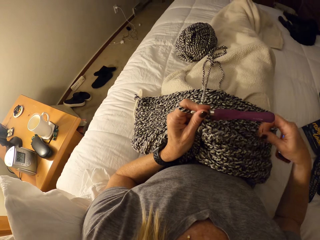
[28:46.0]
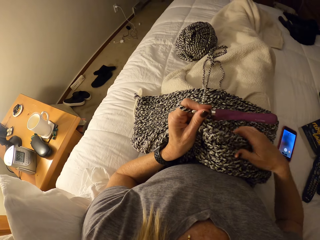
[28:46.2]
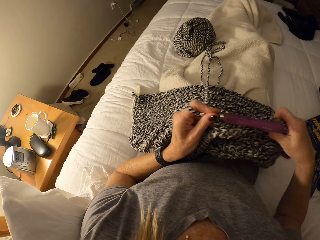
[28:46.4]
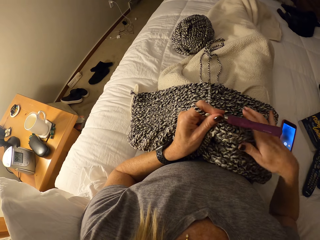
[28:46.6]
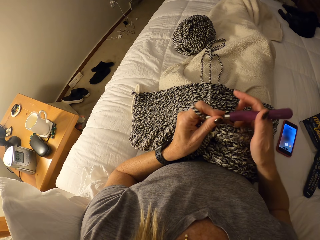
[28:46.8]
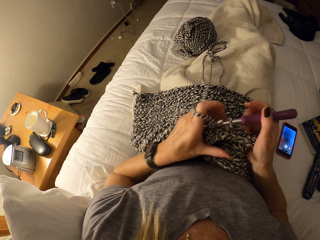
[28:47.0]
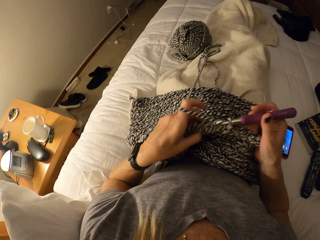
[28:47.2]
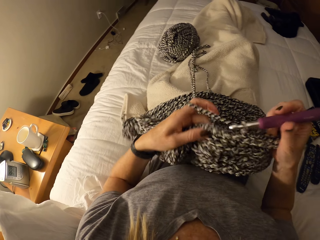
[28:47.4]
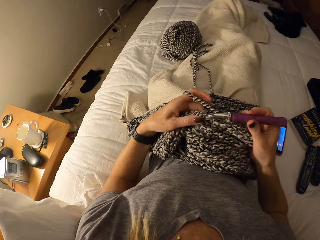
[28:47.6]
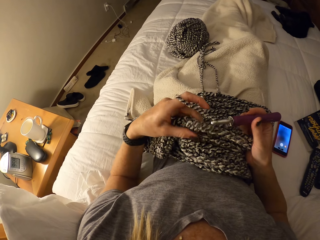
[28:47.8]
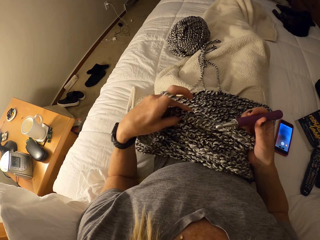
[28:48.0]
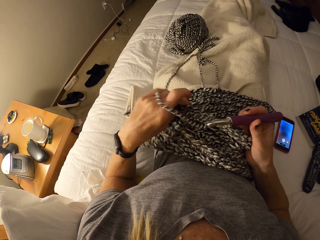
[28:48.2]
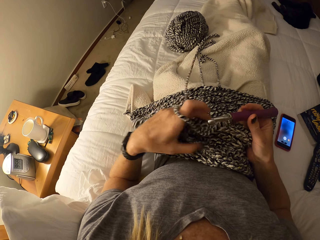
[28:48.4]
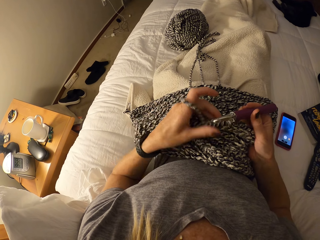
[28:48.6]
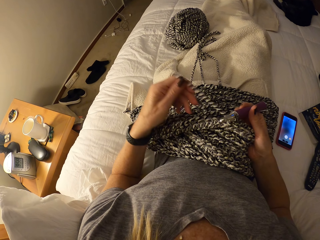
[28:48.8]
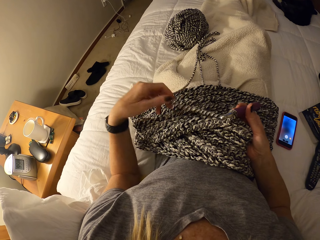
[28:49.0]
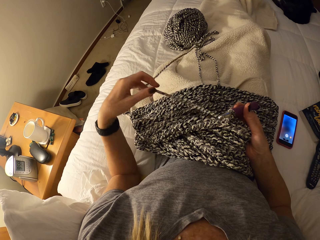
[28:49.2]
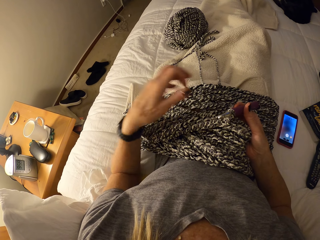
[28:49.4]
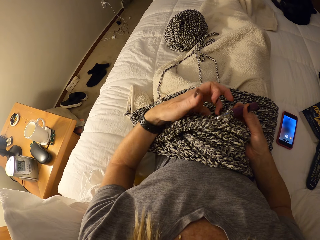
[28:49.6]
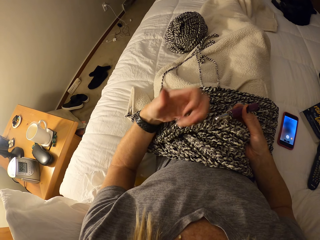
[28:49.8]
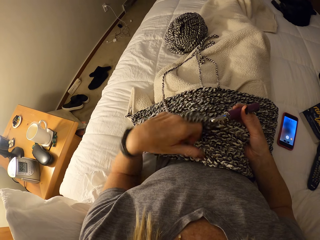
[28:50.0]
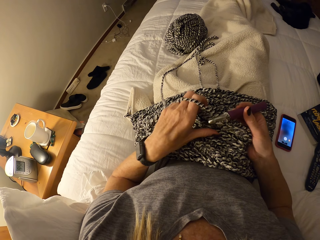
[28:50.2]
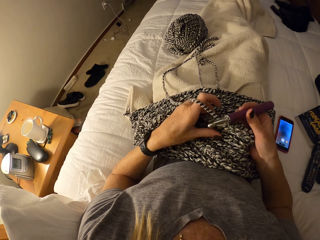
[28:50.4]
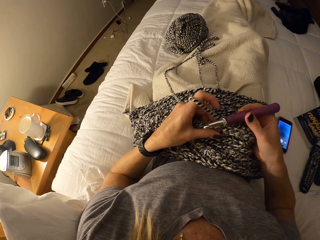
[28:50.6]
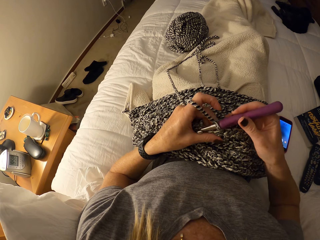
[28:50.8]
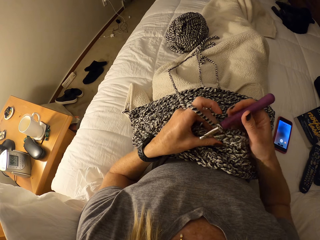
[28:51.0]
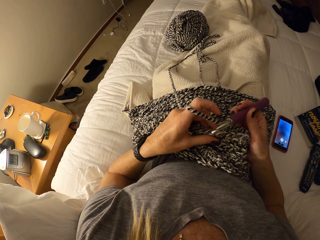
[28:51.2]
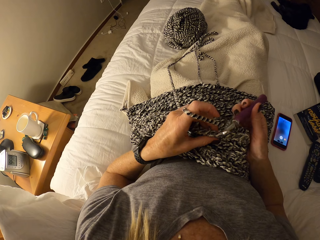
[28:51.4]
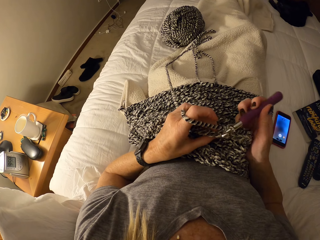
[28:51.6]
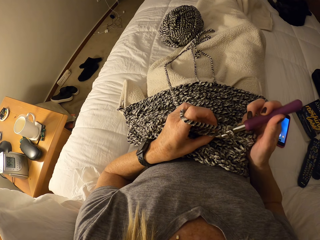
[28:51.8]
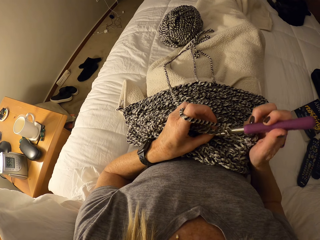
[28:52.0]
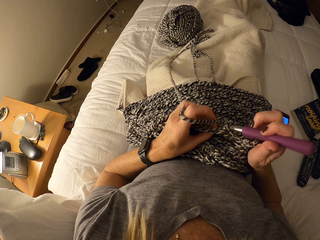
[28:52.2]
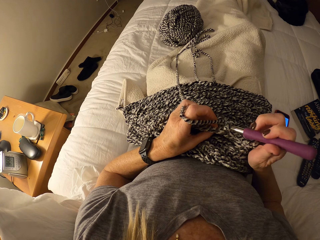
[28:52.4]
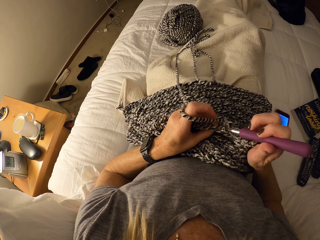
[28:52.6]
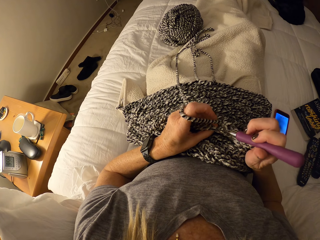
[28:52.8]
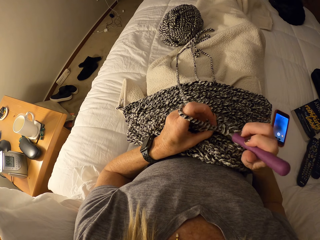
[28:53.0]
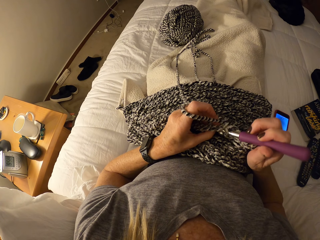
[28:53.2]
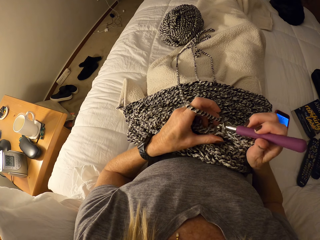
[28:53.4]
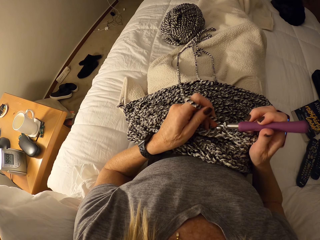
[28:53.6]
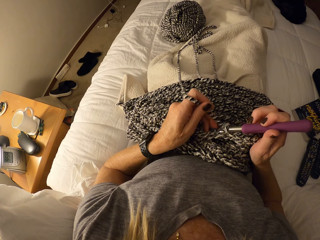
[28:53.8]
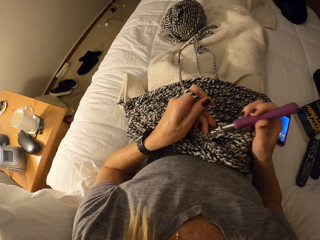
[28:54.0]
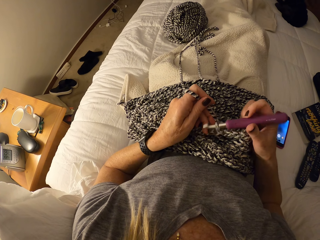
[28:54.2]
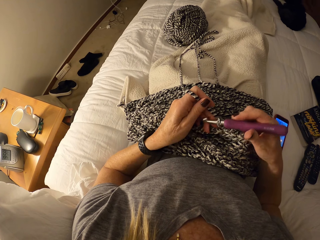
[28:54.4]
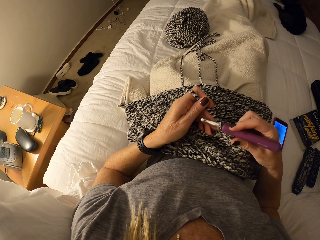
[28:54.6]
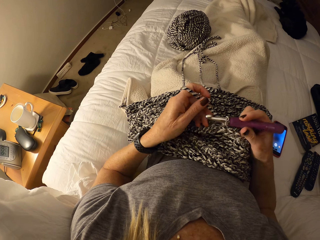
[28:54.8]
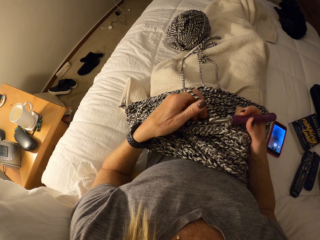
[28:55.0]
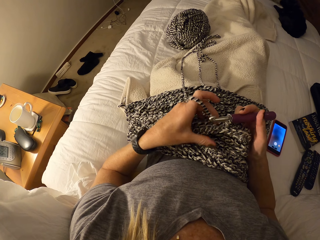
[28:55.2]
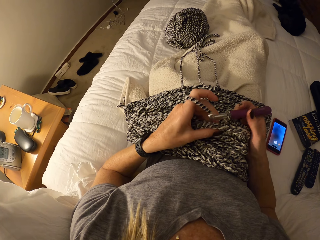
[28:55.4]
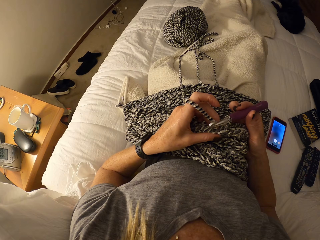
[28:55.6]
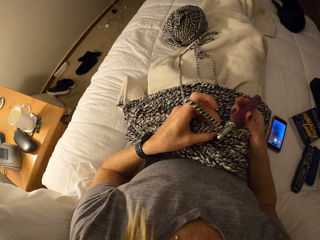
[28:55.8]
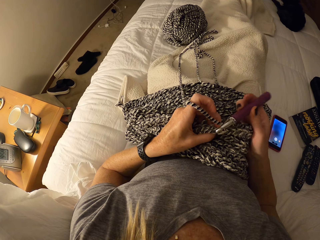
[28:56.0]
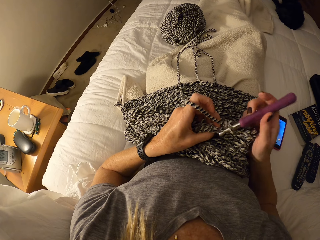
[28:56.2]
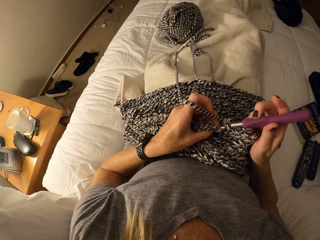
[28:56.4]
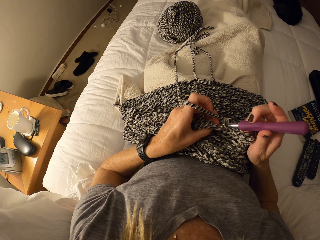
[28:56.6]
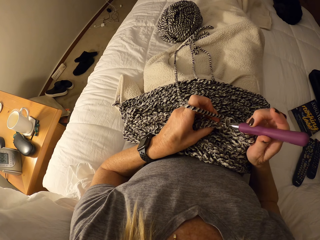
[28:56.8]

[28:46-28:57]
The camera wearer touches the fabric.

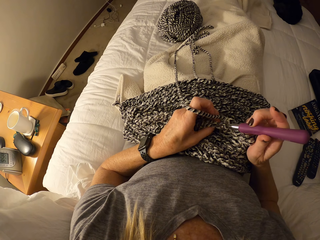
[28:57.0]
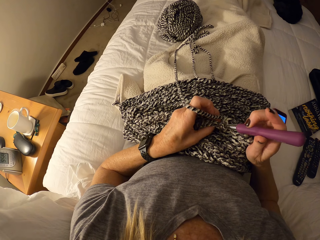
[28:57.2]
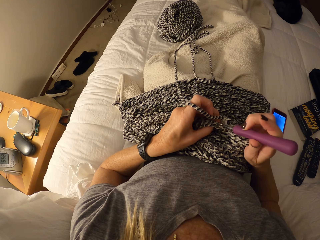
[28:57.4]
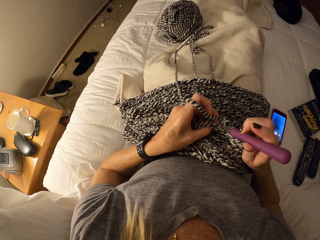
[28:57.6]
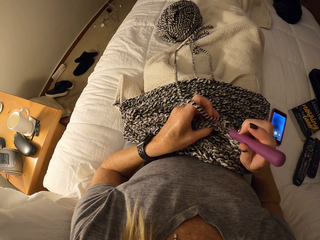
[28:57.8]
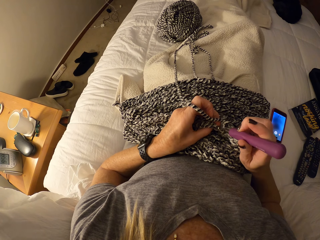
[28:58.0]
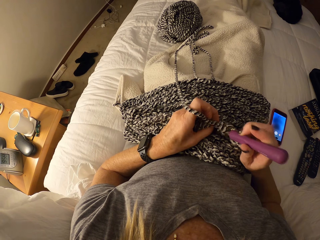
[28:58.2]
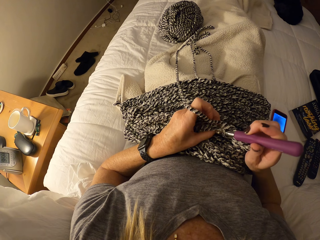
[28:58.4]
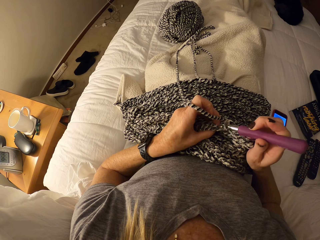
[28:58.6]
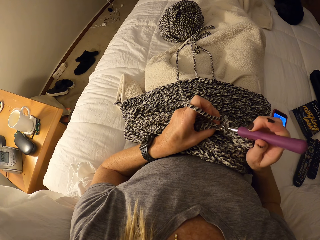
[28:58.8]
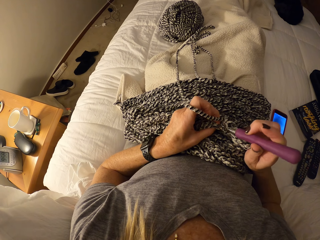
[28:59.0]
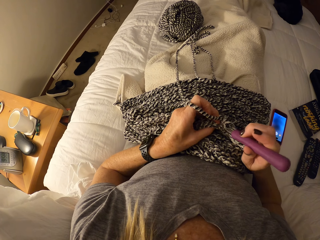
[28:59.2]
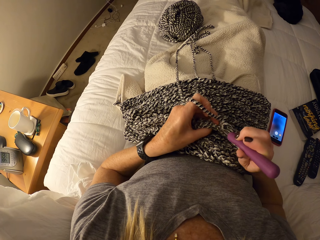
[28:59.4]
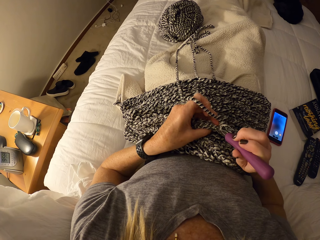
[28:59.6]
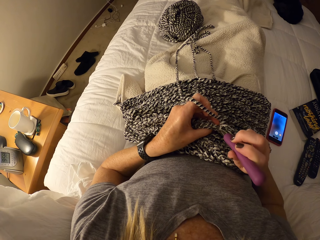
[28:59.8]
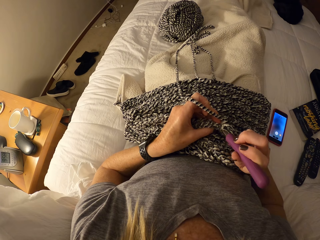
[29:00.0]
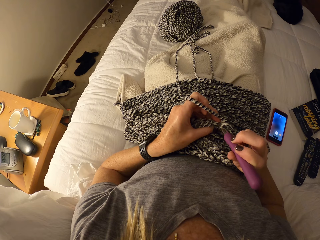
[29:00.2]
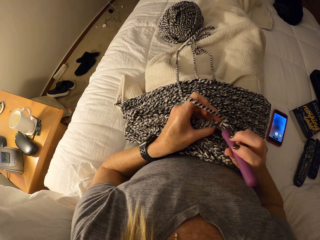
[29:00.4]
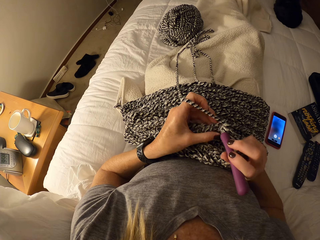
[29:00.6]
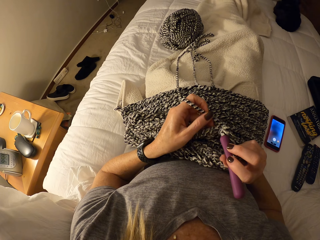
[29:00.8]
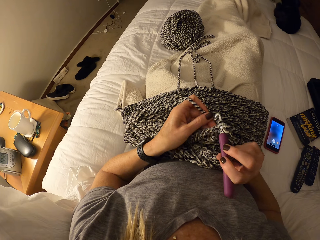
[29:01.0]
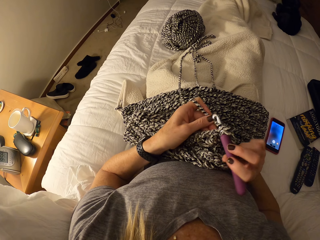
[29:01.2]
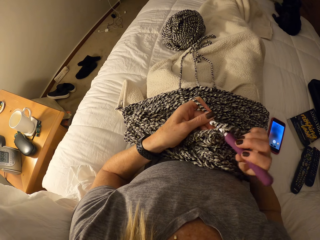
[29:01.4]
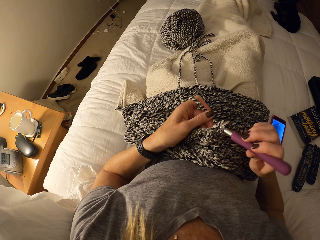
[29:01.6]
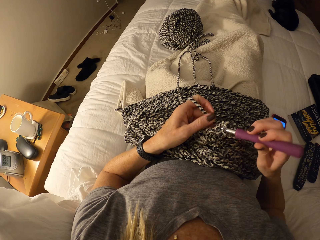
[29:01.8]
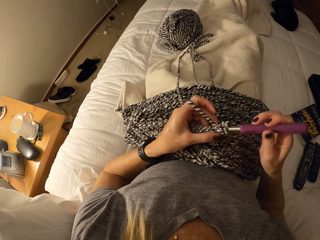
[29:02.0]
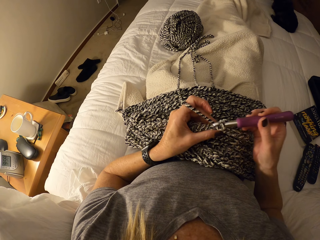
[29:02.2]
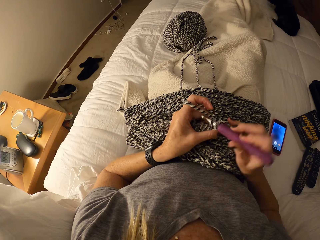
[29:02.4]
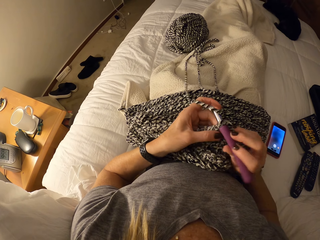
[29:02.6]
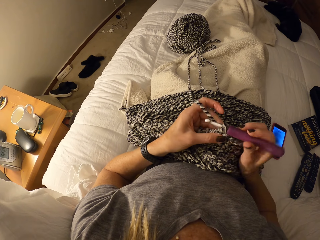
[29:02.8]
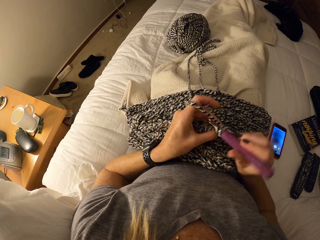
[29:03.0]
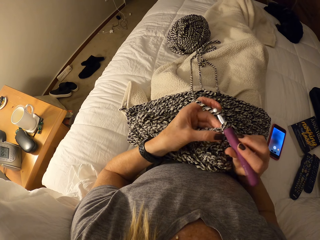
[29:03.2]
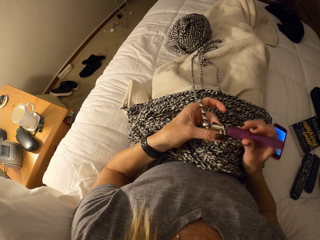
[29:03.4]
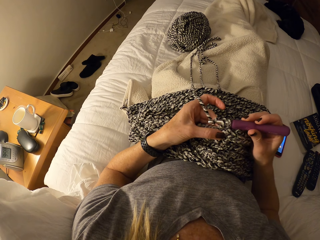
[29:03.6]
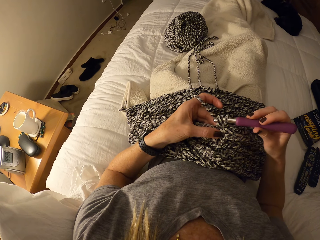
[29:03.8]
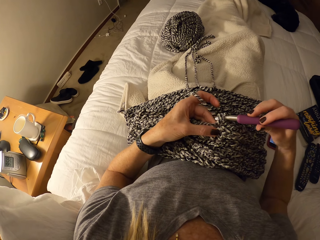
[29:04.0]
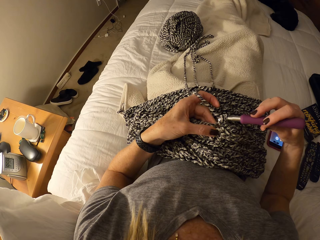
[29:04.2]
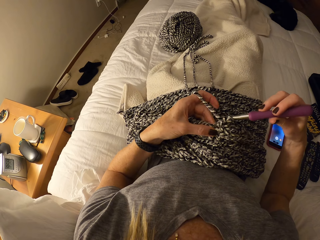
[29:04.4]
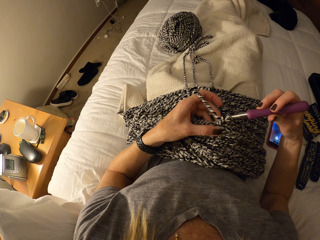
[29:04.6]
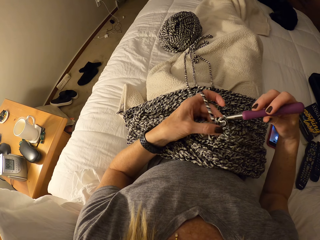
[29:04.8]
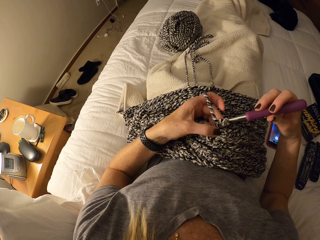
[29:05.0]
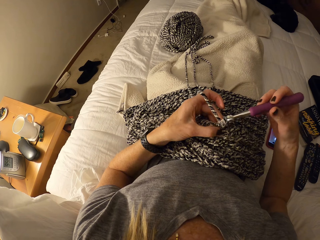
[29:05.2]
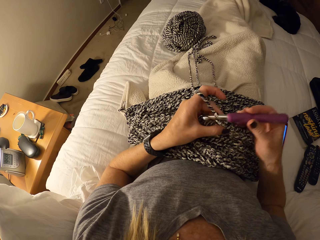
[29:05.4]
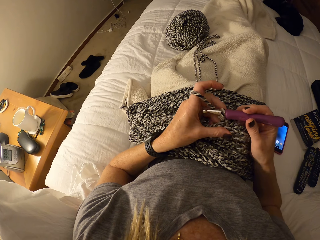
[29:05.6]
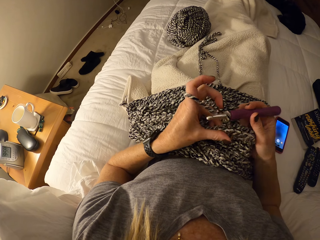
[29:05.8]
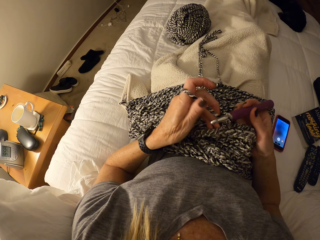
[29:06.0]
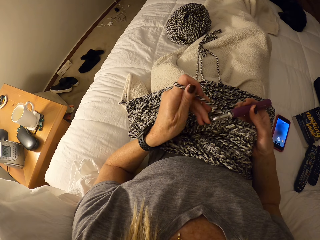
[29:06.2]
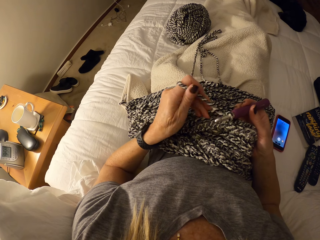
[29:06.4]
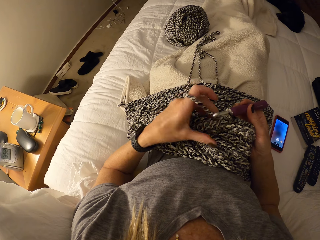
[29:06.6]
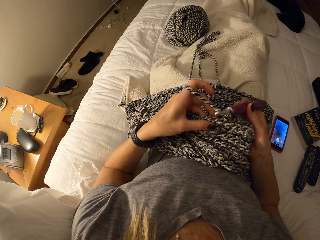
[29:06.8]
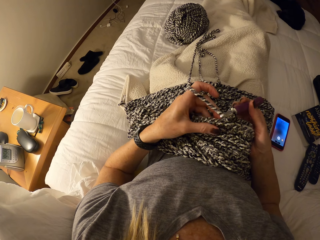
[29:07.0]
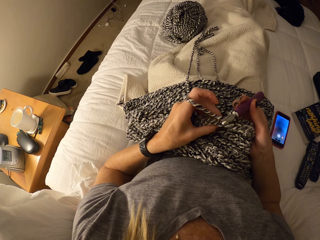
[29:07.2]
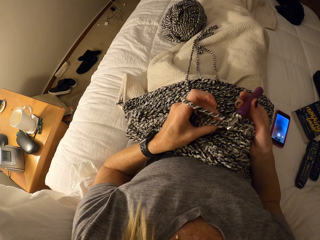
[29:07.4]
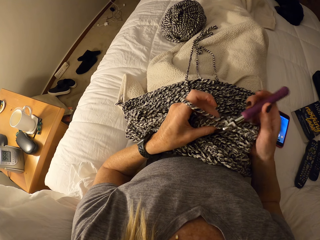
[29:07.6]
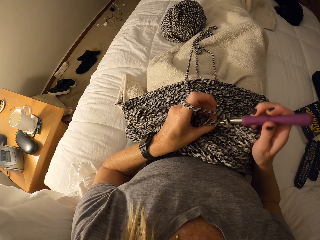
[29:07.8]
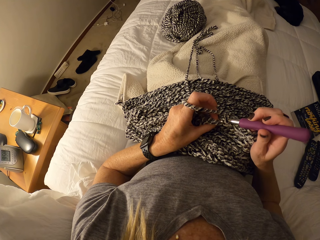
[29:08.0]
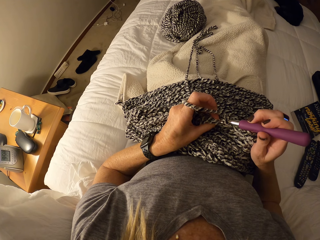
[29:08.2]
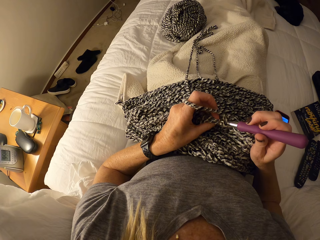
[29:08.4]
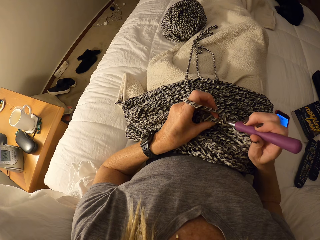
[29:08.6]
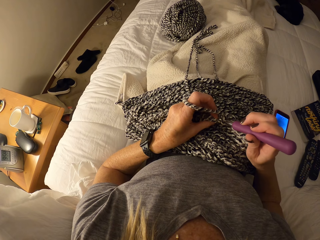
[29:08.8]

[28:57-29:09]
The camera wearer interlocks loops of yarn with the crochet hook.
